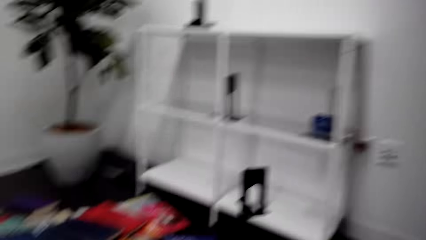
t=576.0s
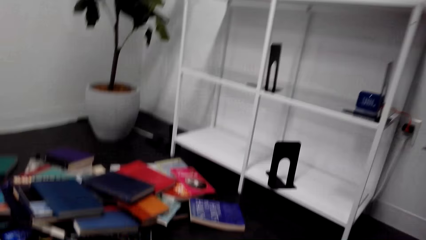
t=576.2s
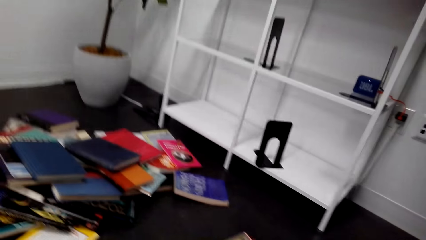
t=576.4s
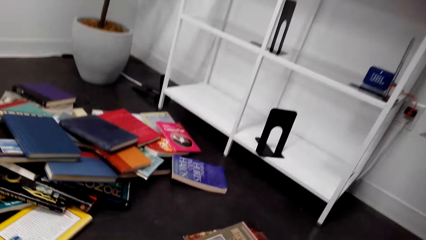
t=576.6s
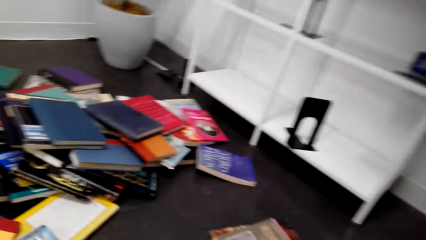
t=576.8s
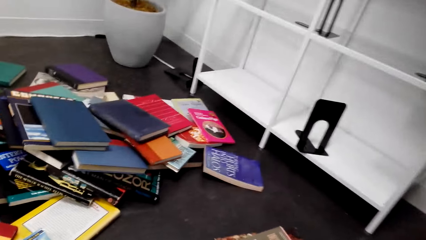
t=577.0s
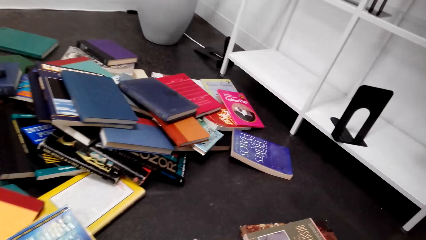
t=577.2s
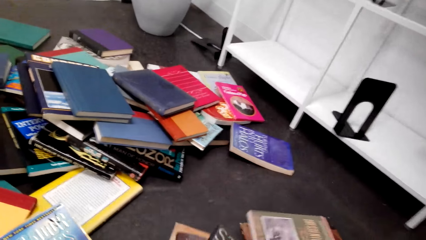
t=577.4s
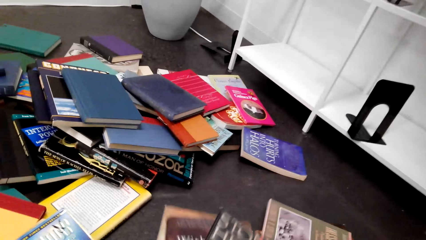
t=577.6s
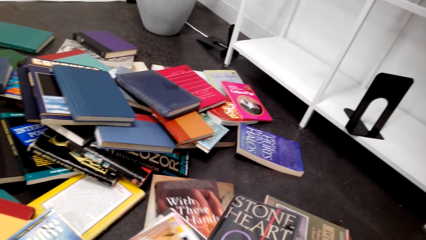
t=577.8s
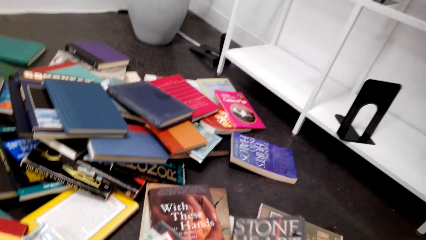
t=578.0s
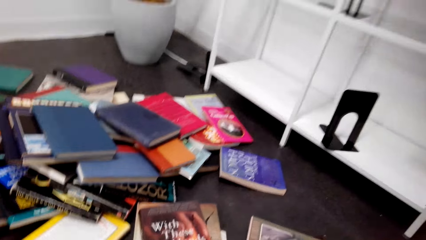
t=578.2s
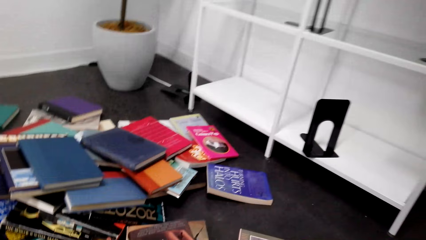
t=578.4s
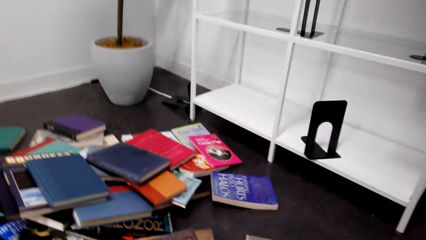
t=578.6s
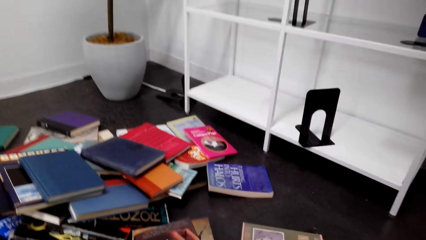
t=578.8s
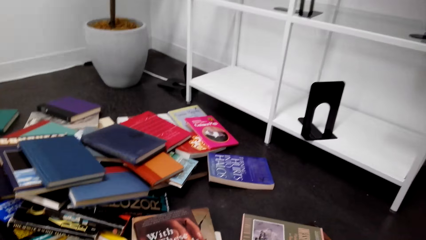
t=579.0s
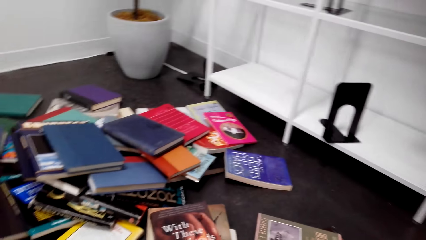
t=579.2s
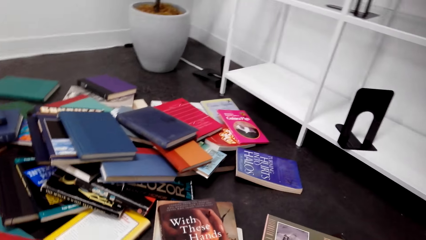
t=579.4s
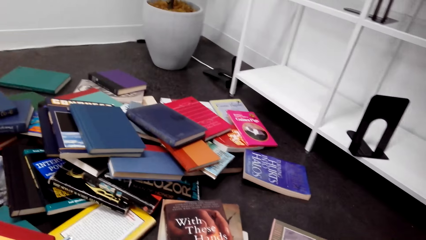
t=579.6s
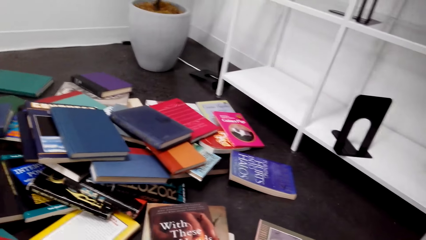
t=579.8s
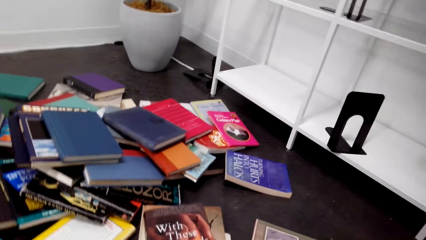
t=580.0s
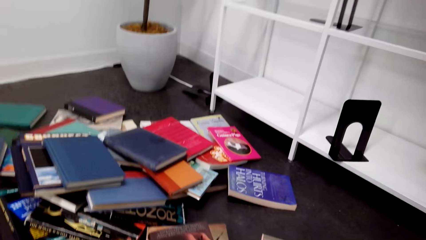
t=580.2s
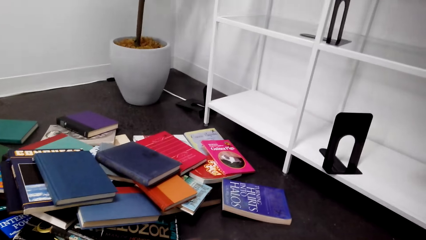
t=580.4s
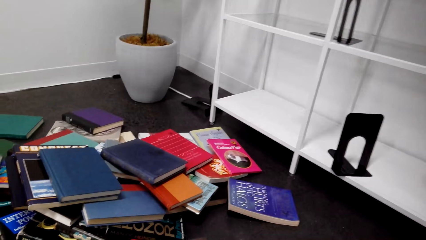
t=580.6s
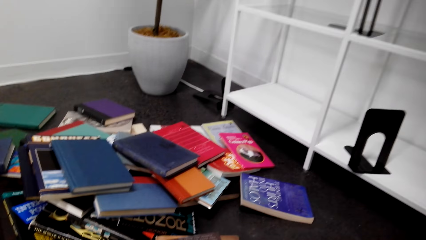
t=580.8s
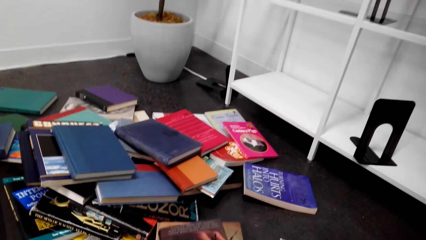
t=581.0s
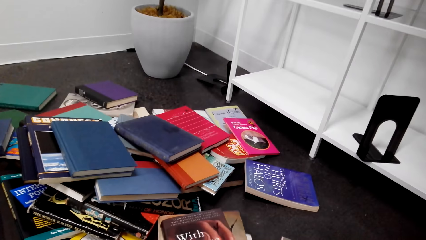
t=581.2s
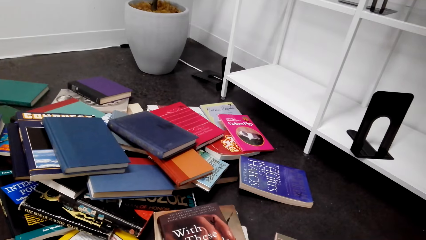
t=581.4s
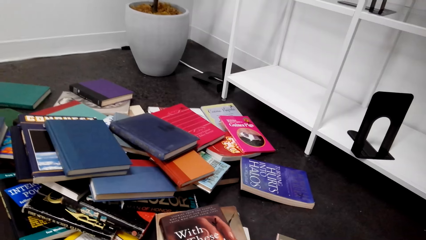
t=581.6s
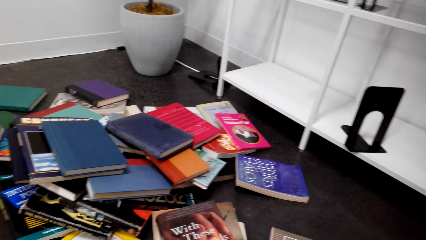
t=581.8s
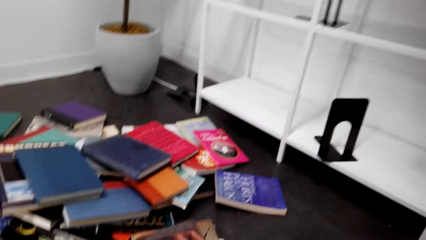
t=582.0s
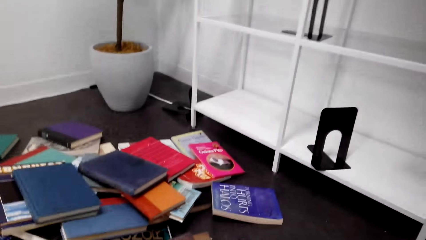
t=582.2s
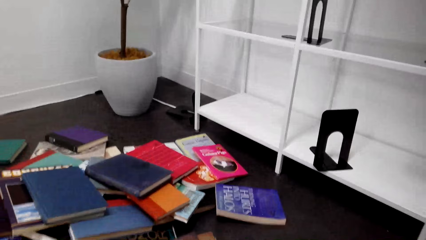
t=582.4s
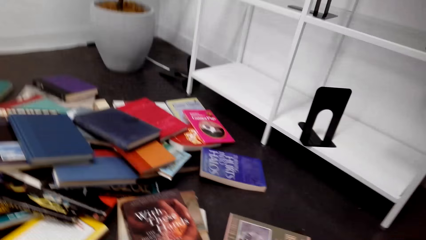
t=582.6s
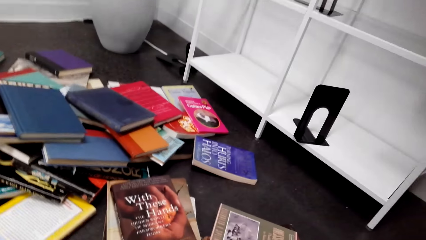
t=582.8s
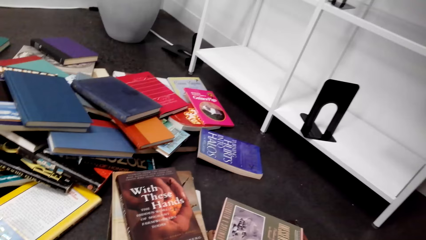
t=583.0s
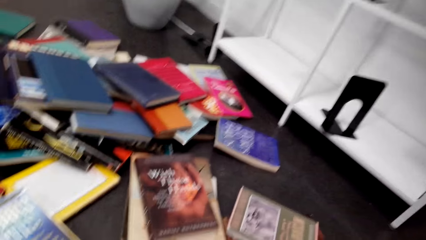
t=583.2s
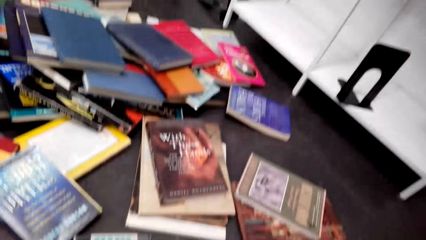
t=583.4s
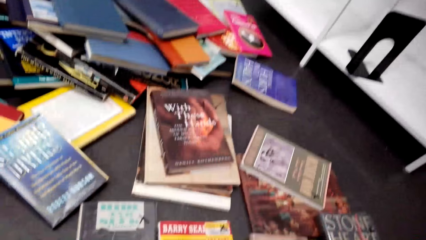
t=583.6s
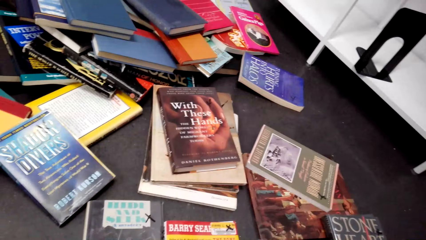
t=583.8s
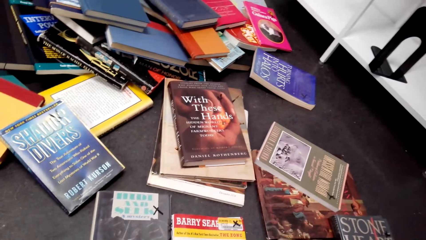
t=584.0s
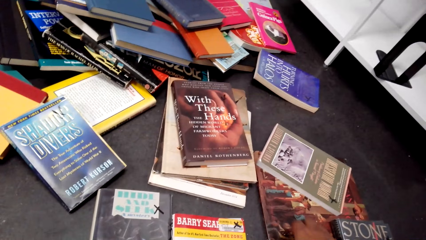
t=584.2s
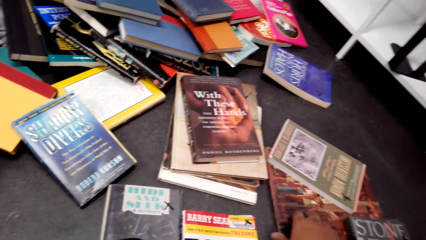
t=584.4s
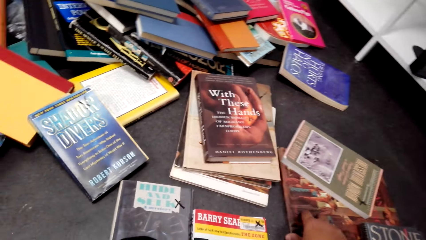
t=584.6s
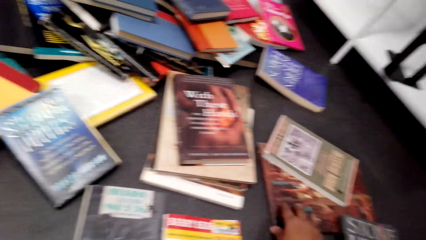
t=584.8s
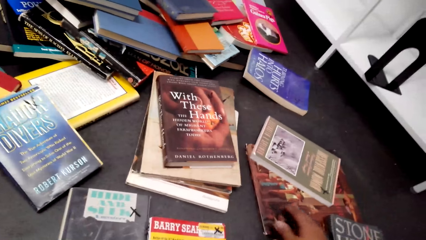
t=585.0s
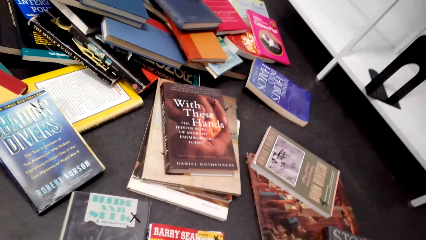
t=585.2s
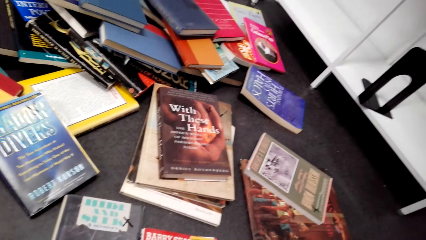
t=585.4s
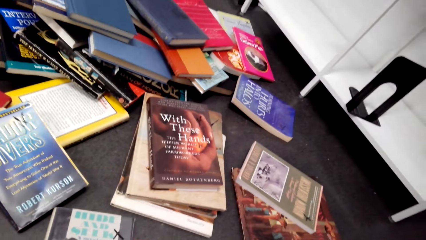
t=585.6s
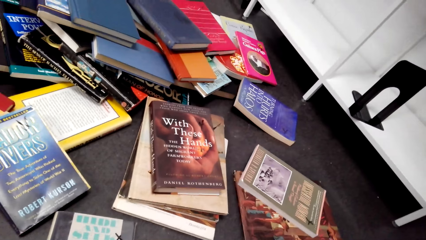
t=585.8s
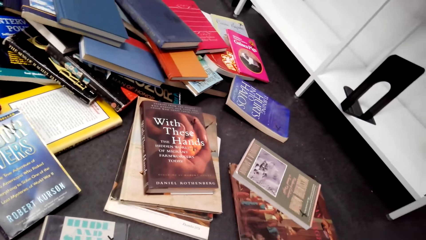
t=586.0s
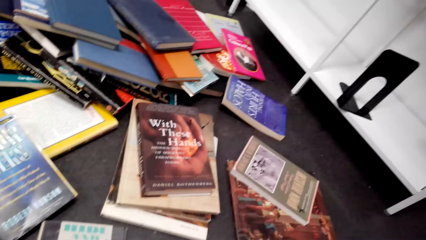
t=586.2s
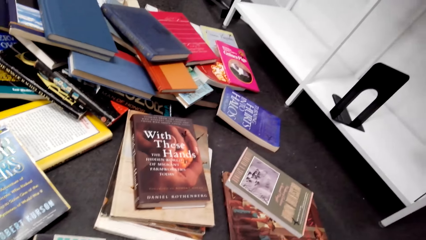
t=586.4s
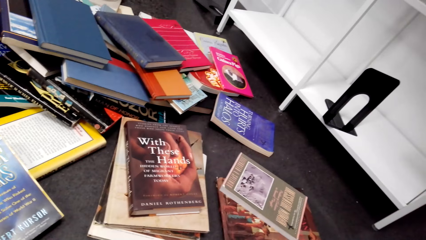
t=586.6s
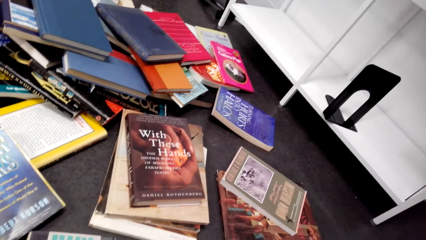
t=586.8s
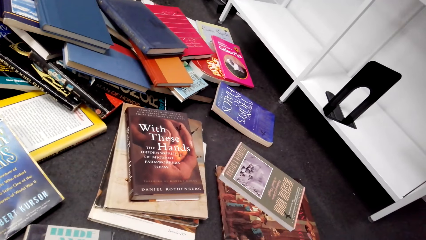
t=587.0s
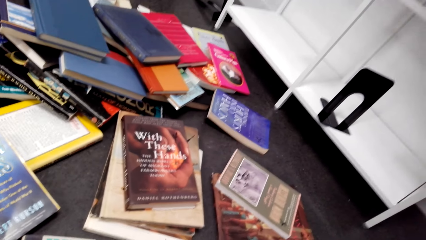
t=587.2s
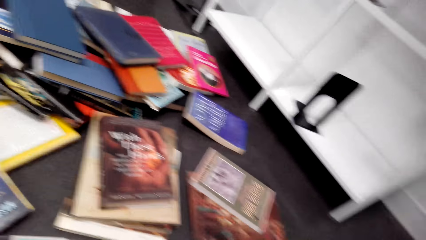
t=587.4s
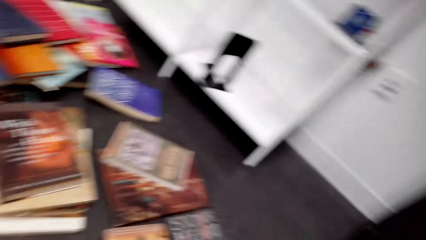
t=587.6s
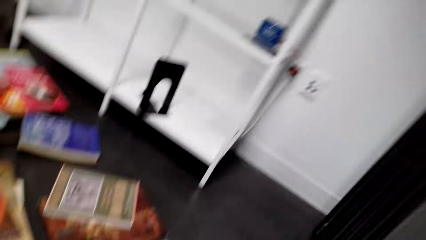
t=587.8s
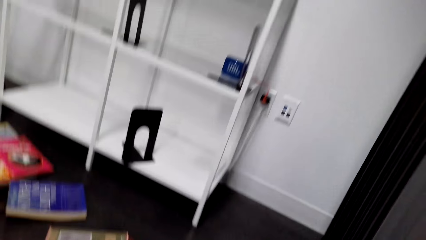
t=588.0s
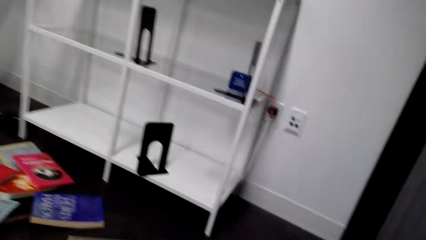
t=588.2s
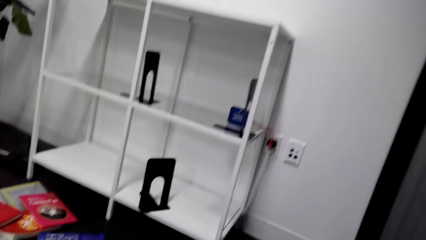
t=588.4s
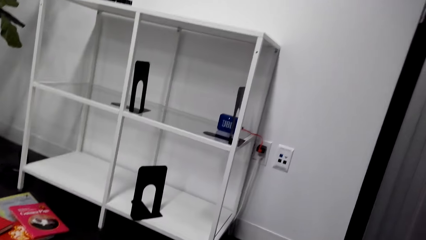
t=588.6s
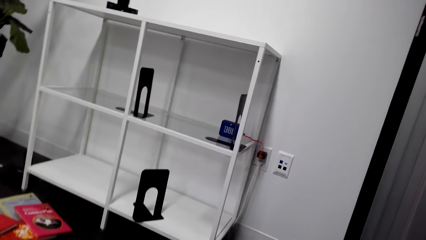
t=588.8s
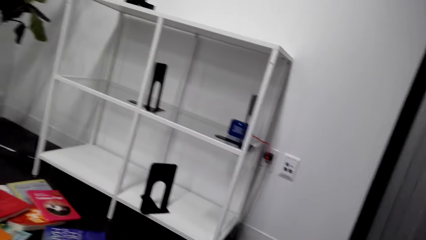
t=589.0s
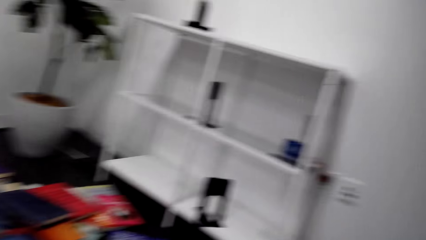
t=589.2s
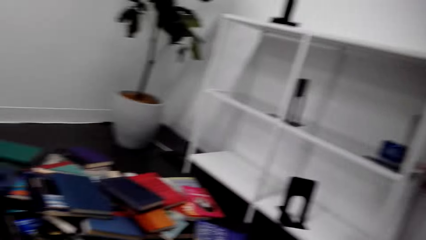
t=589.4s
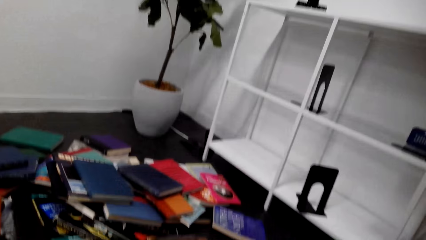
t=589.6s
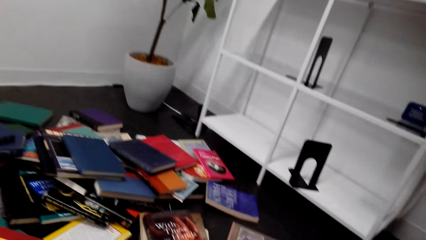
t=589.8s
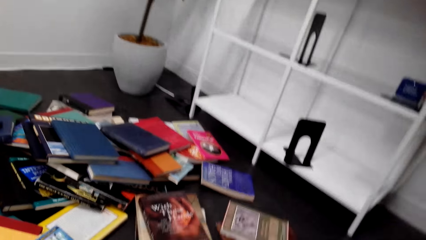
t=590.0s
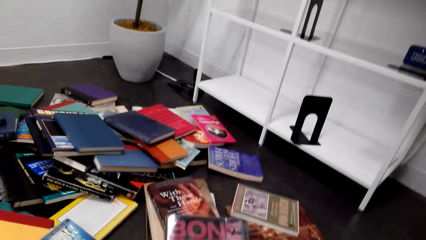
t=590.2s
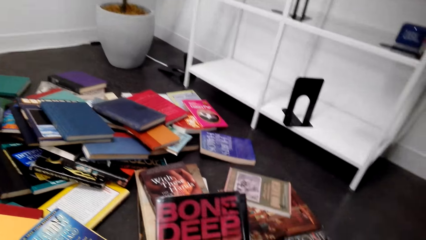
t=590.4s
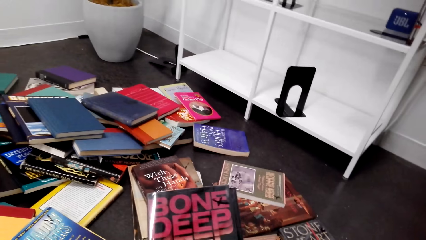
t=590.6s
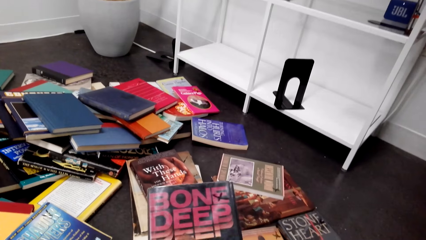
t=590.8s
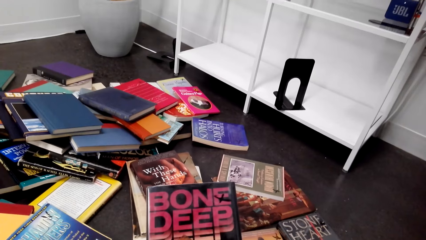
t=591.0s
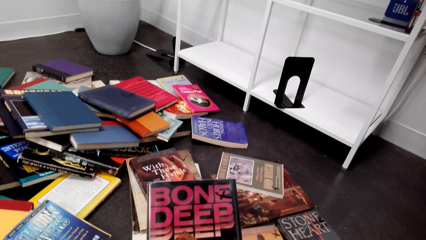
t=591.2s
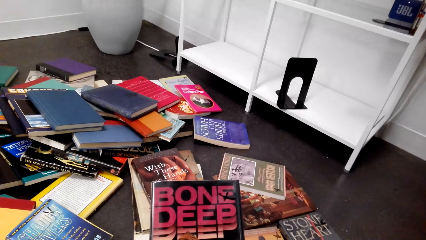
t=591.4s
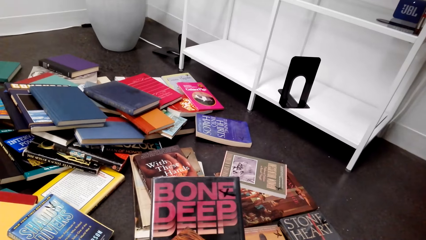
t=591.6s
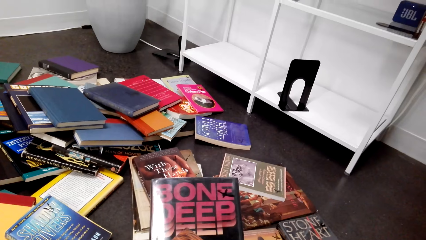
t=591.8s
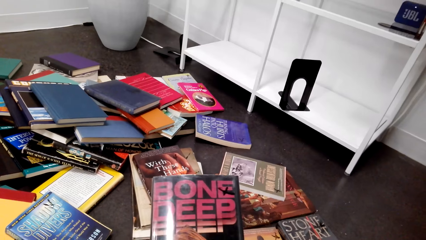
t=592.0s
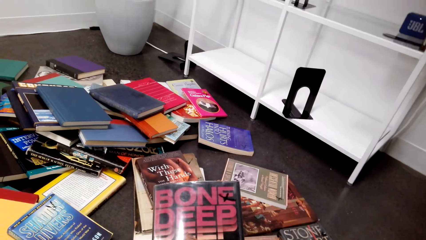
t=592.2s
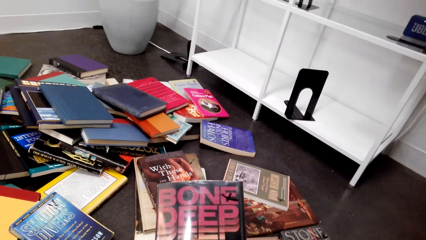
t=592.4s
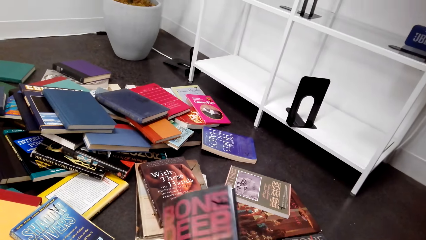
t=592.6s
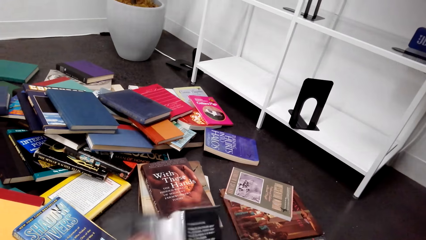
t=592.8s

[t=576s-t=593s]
The camera wearer holds a book cover. They unfold a brochure. They read the book cover.
